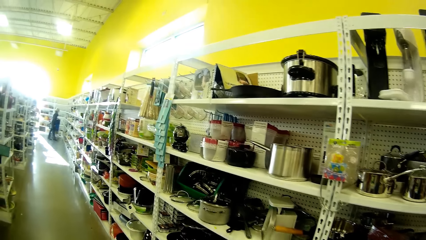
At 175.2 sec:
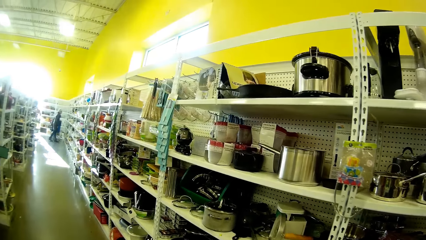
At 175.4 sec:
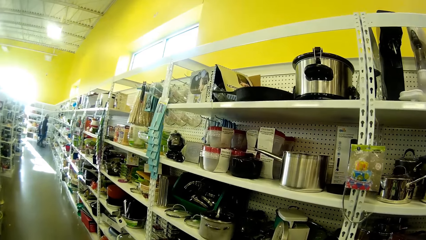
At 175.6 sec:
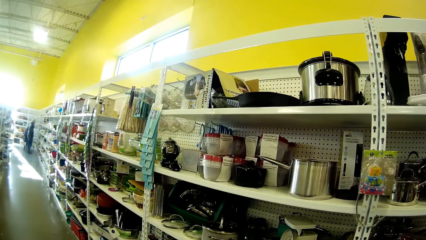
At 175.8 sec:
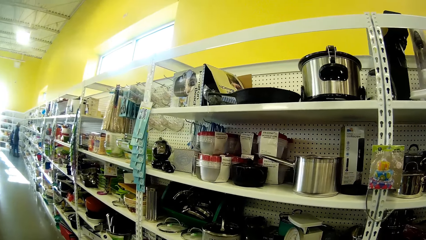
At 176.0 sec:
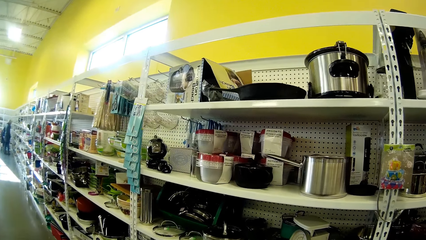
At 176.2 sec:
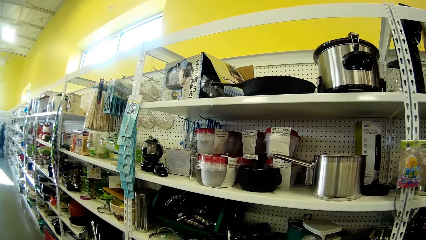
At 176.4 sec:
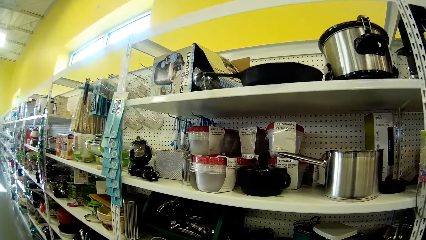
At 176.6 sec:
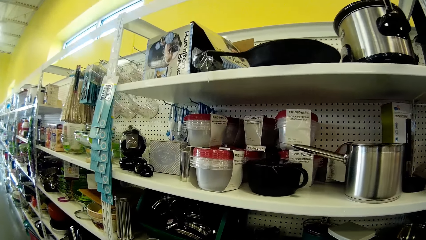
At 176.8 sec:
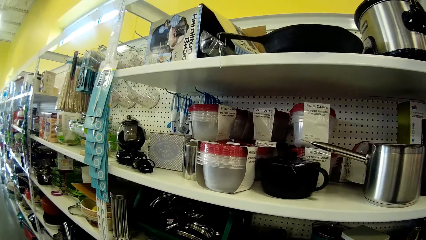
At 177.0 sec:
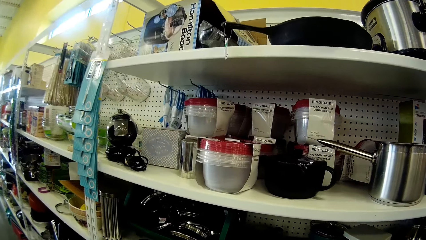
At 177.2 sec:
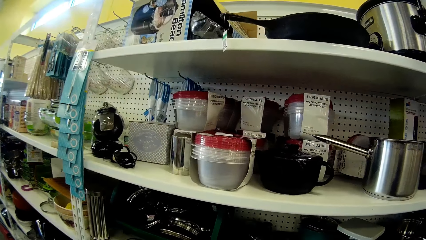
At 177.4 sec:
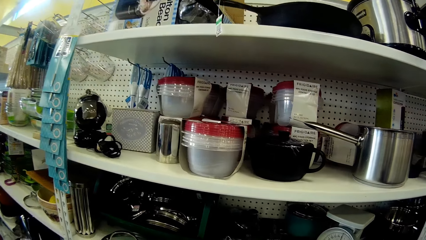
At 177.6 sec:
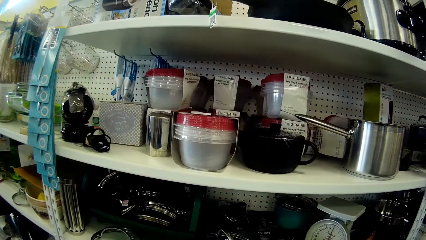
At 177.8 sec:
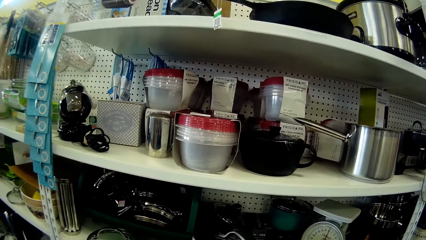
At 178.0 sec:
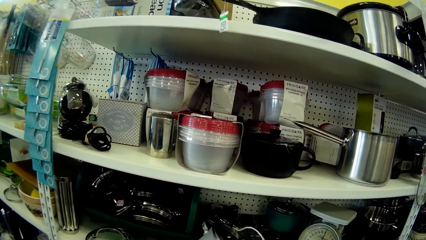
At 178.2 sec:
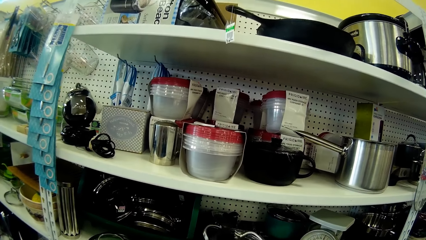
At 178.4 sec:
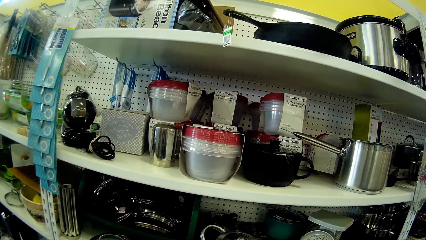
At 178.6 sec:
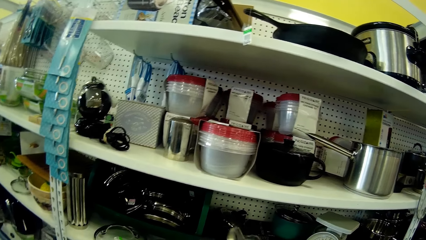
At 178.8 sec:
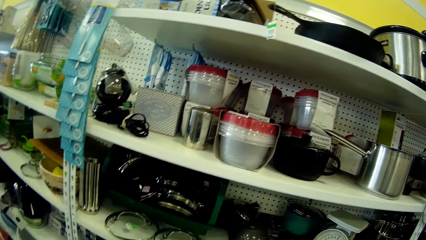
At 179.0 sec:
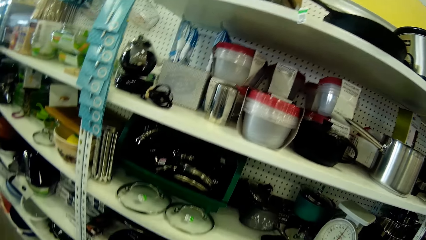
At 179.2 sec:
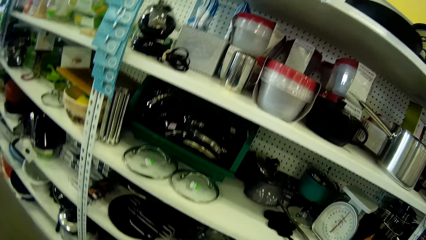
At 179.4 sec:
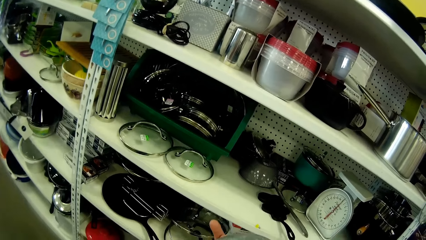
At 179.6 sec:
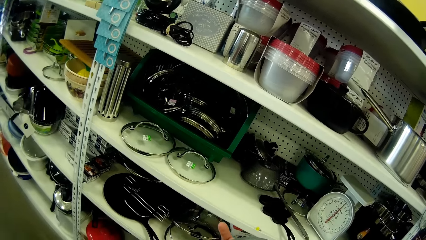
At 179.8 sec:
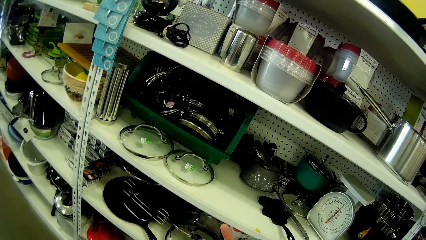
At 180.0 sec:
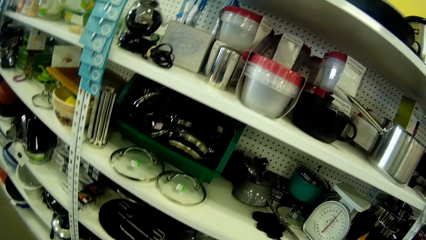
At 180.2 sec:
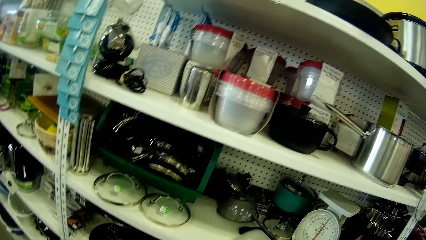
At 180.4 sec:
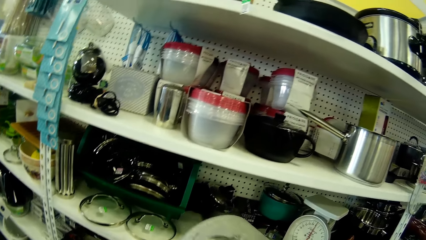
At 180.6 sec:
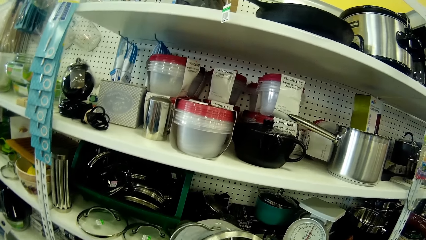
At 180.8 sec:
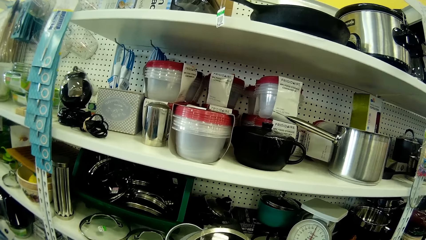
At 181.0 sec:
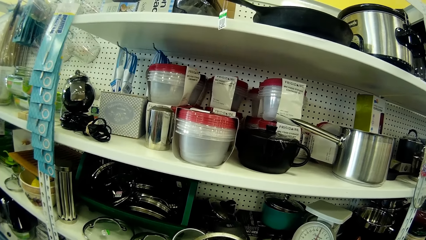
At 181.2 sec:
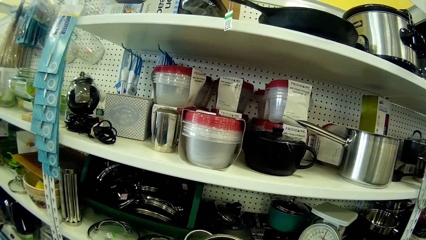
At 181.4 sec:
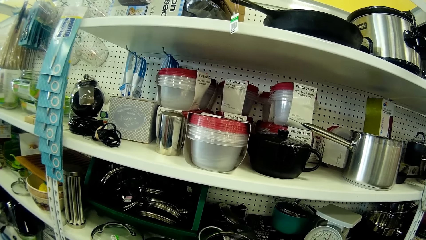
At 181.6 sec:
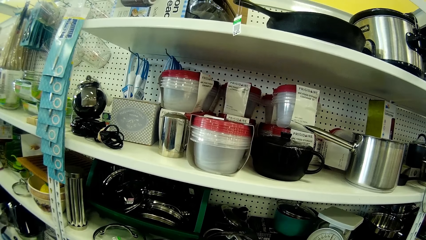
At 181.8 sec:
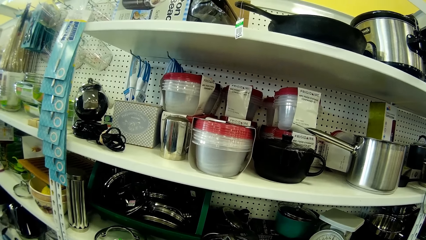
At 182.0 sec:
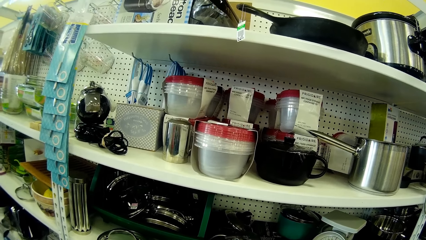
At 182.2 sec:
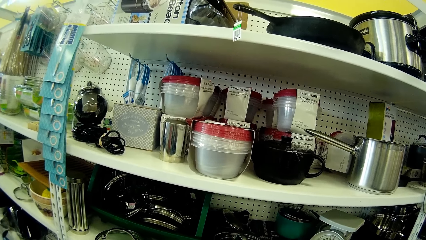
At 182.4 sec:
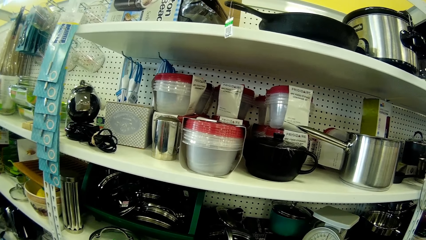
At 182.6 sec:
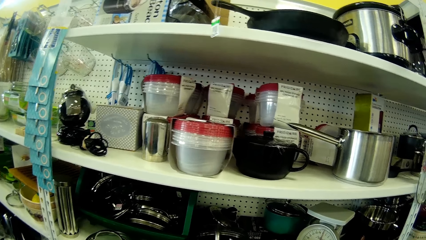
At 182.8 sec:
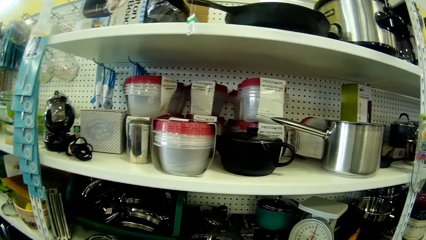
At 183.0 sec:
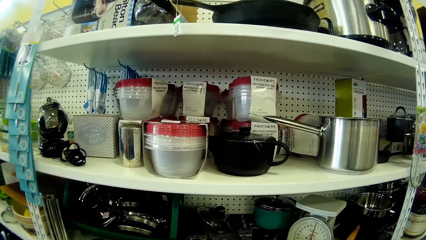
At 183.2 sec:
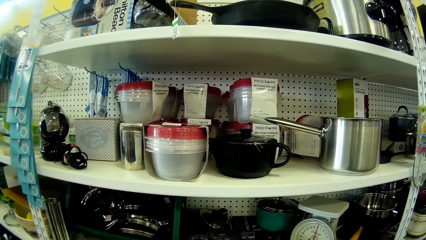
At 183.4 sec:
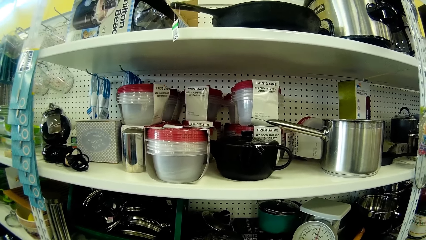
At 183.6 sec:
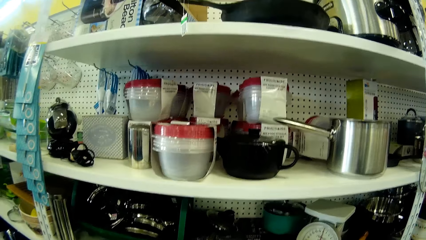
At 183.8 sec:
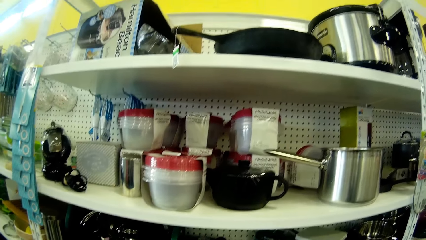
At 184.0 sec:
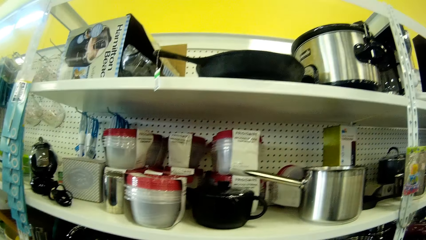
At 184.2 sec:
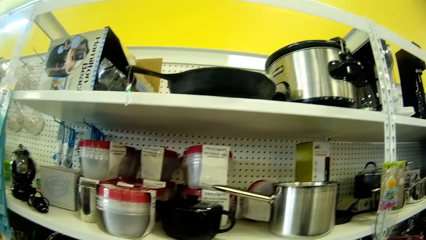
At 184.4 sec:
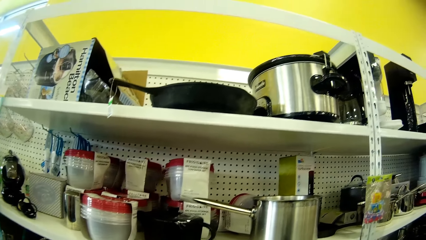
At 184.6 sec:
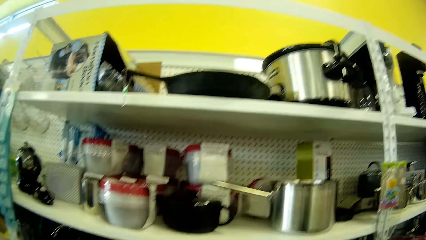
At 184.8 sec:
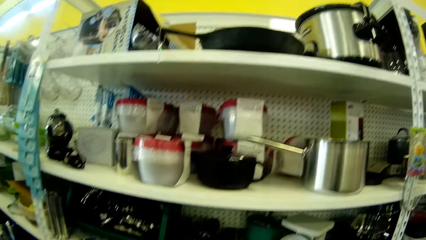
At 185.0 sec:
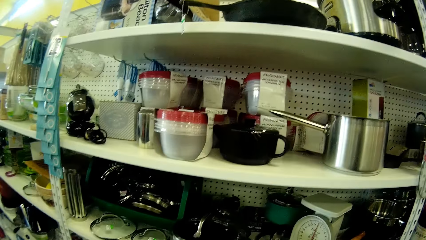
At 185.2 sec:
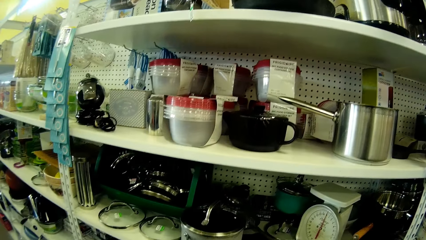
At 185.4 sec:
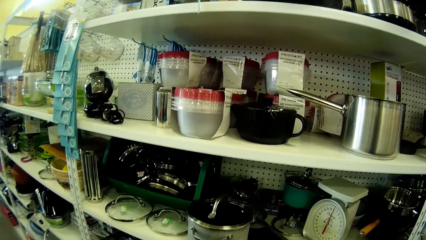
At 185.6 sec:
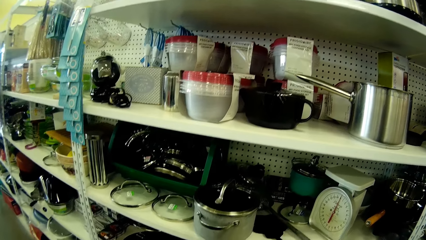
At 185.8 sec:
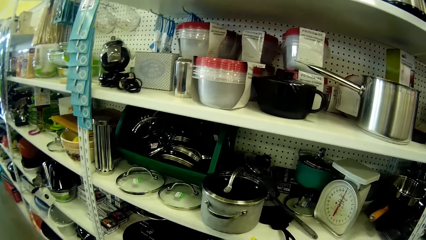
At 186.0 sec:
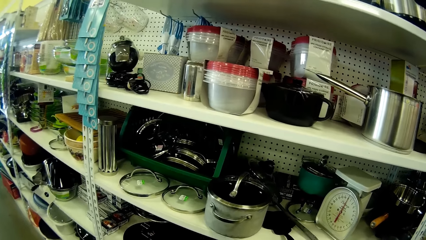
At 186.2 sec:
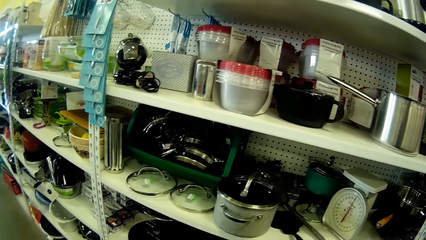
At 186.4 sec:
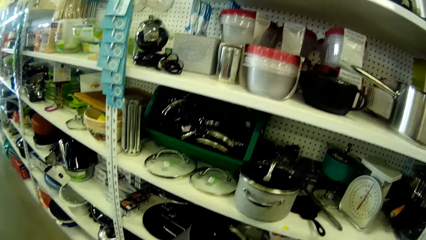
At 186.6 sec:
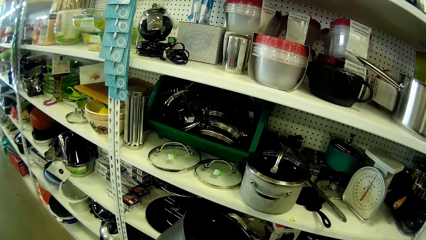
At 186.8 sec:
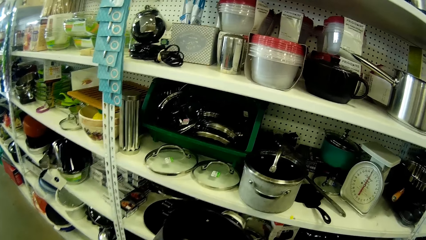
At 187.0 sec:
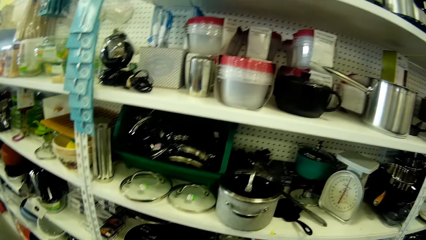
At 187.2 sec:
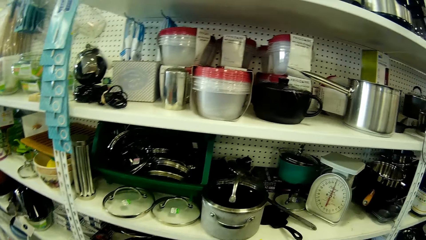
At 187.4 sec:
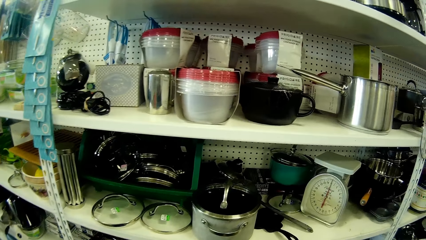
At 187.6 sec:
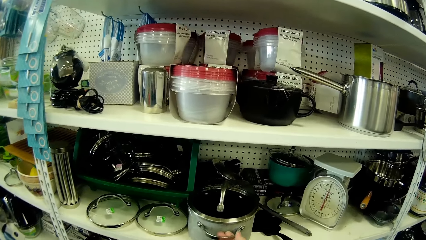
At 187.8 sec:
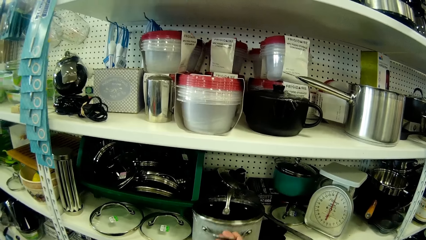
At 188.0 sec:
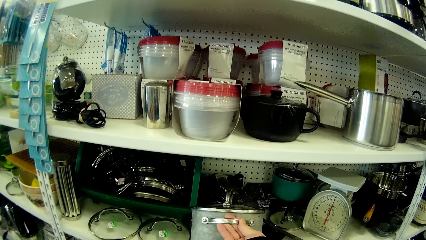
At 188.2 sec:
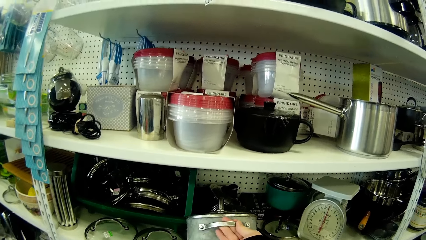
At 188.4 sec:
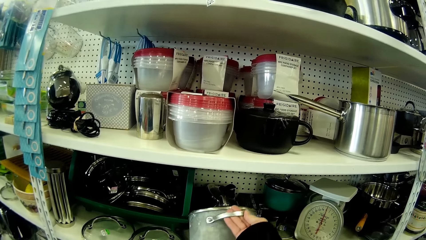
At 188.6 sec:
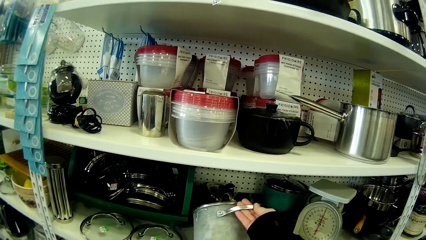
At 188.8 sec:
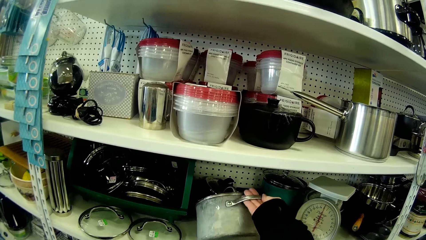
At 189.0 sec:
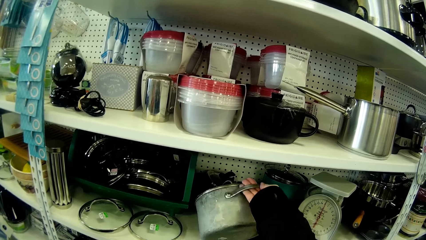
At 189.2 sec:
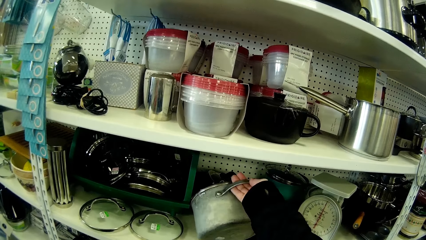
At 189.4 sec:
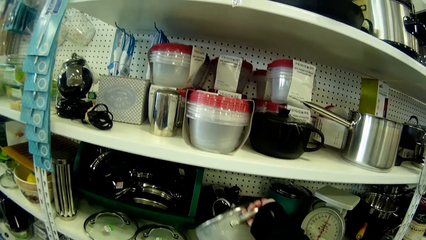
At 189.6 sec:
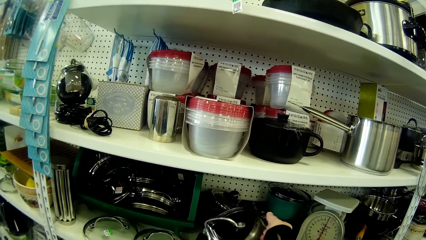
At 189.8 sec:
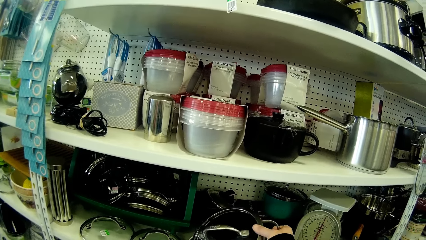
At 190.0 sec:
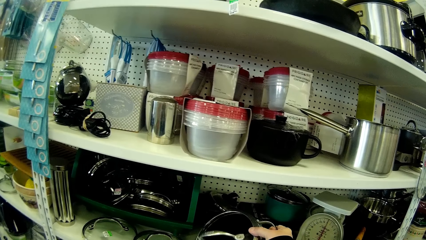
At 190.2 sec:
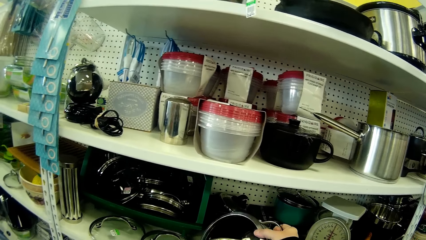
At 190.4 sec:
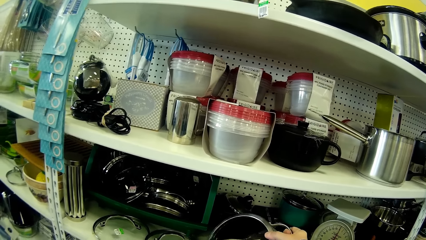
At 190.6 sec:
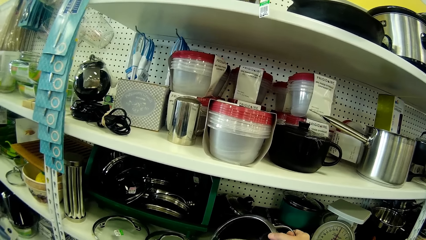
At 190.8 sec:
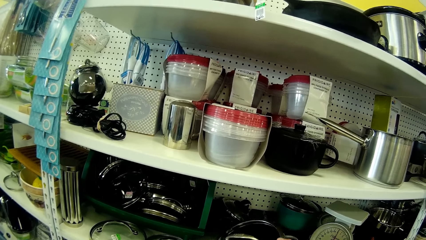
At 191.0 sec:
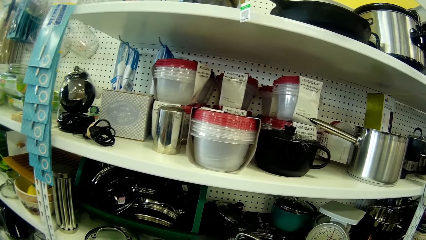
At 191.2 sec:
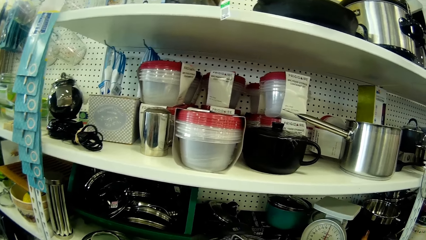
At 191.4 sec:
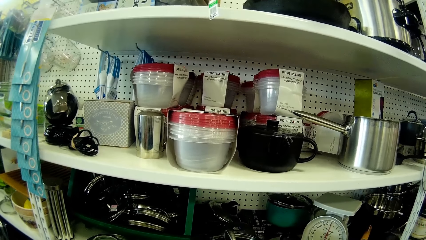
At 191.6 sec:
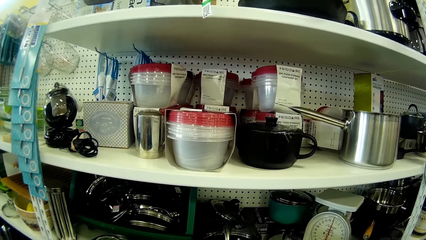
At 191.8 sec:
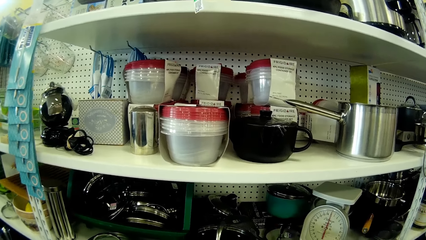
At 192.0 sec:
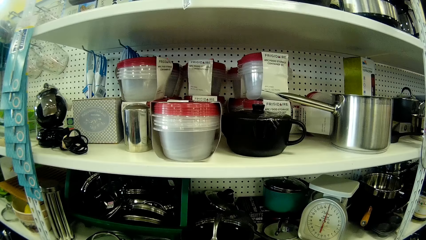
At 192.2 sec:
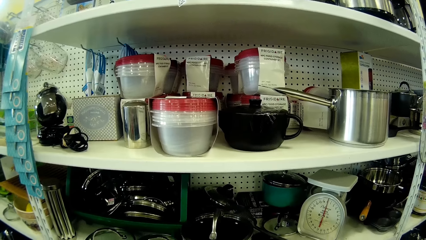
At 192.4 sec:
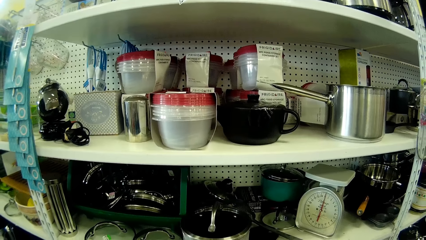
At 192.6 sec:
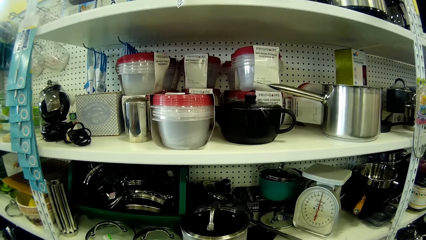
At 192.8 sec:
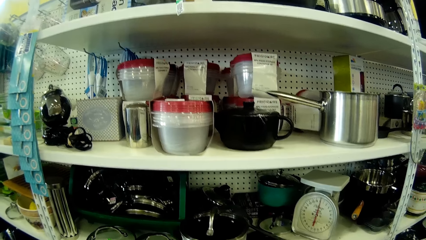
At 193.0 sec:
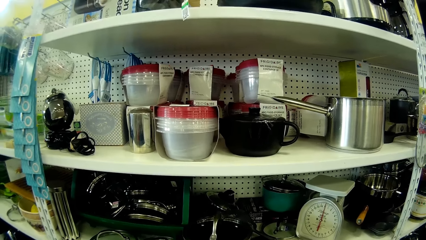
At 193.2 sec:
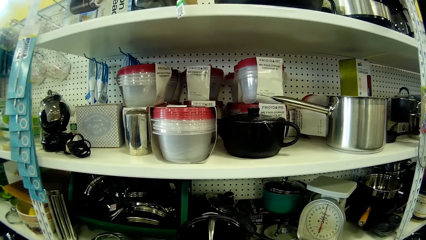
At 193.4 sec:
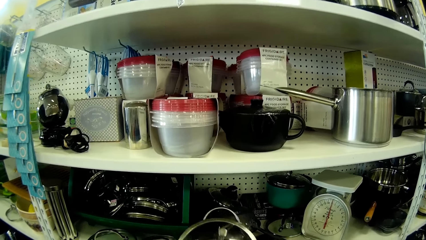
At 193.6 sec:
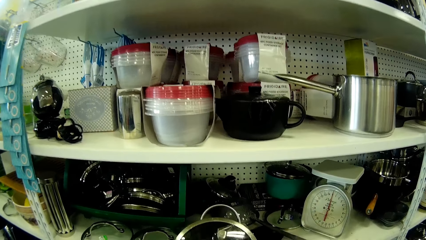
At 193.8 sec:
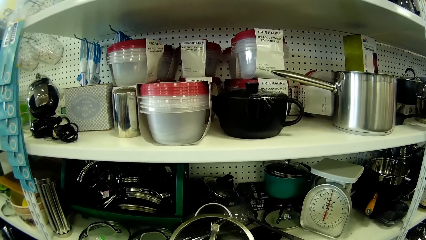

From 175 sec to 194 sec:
The camera wearer walks in the supermarket. They pick up another cooking pot. They hold the cookware. They return the cooking pot on the shelf. They pick up another cooking pot. They look at the cooking pot.
